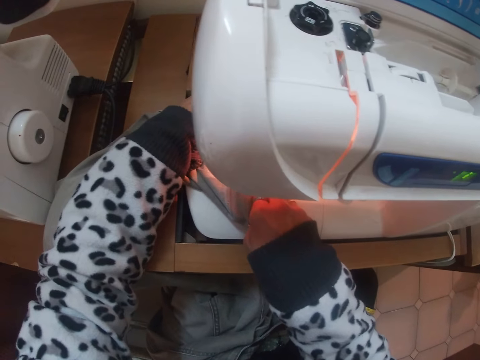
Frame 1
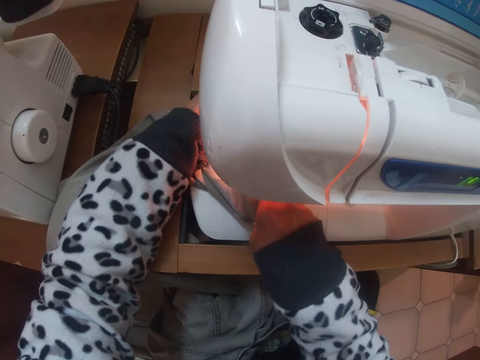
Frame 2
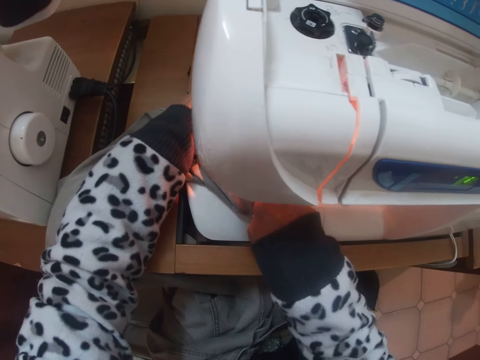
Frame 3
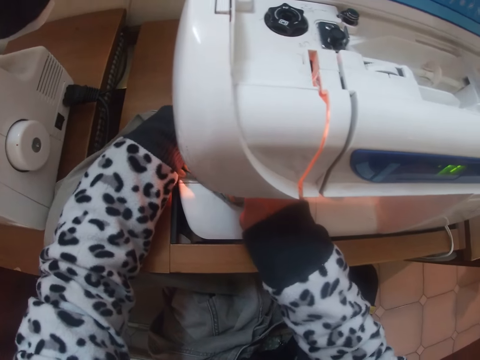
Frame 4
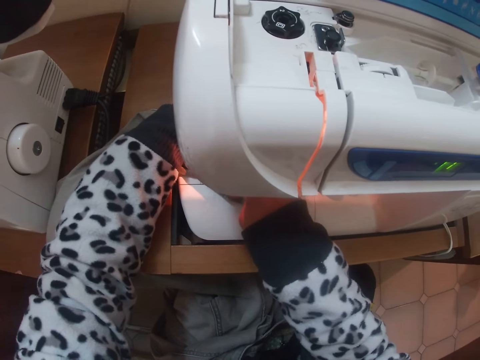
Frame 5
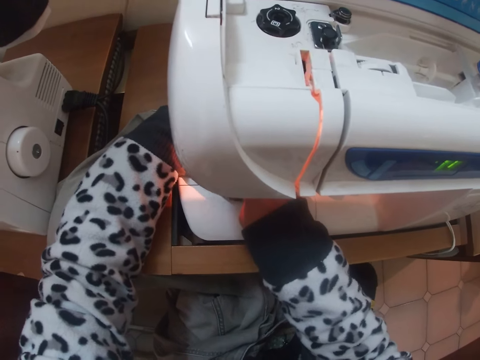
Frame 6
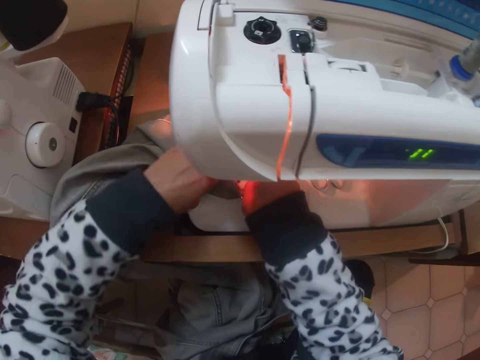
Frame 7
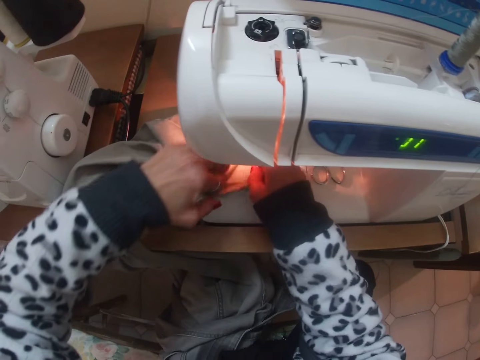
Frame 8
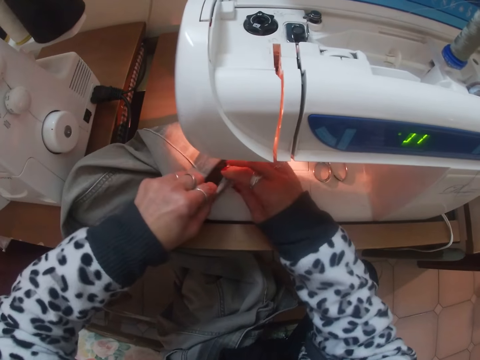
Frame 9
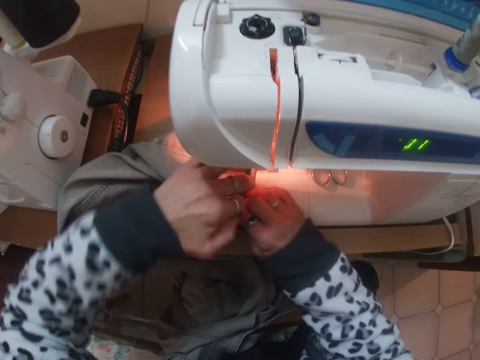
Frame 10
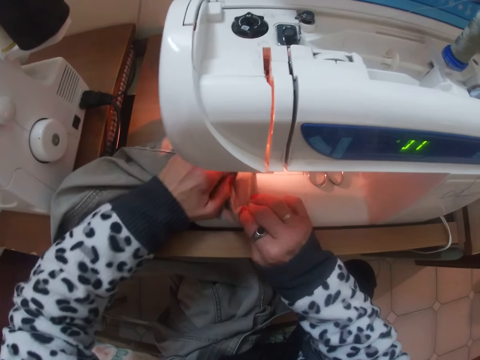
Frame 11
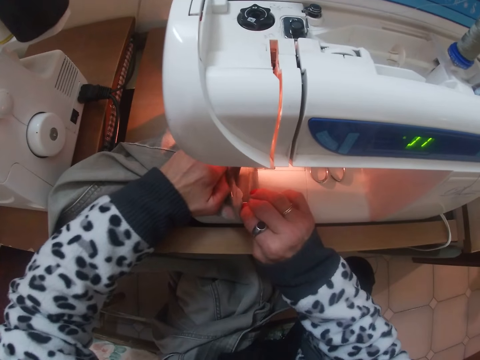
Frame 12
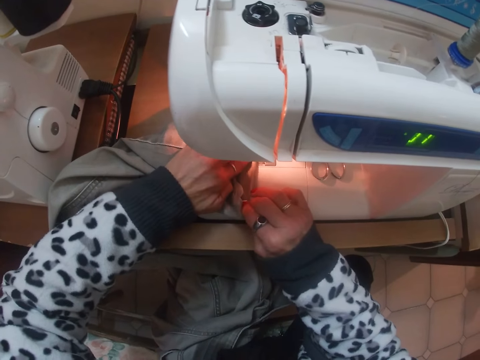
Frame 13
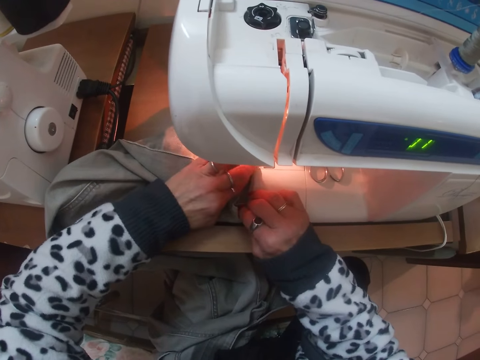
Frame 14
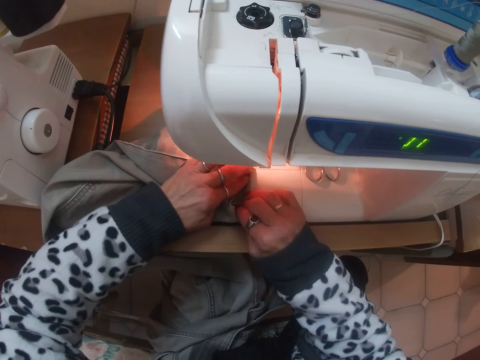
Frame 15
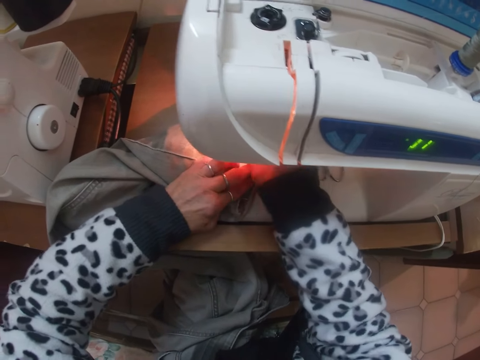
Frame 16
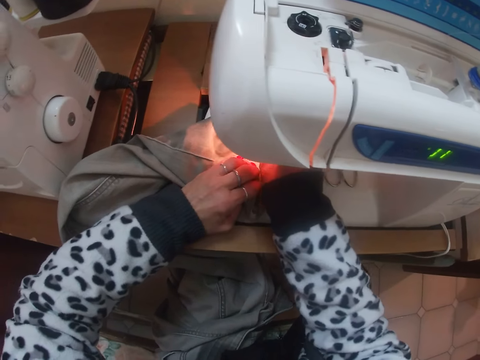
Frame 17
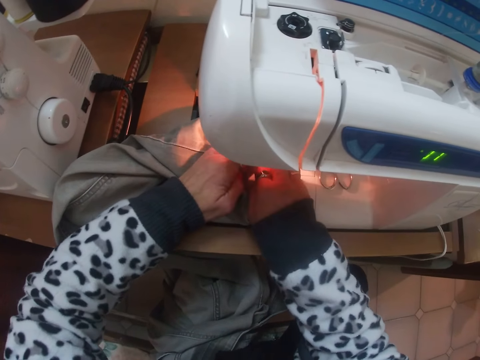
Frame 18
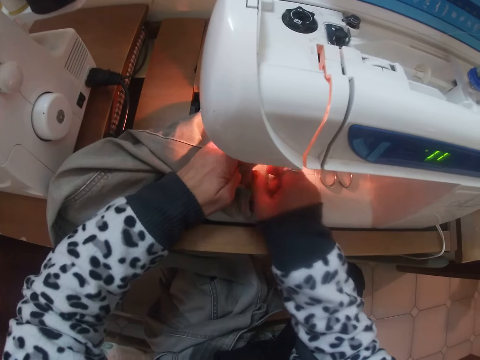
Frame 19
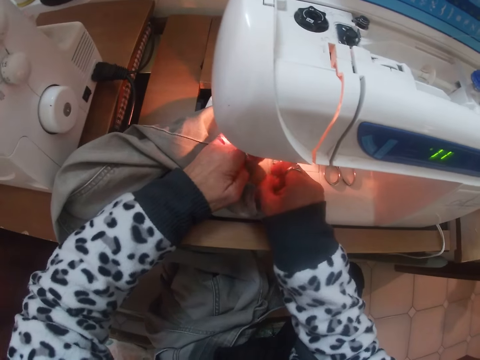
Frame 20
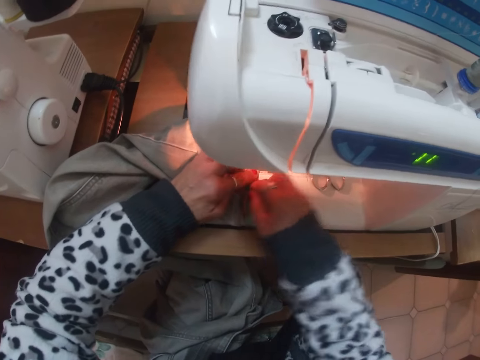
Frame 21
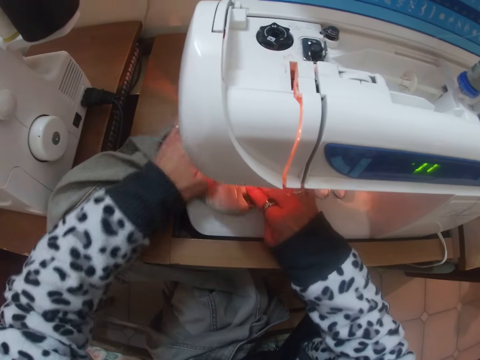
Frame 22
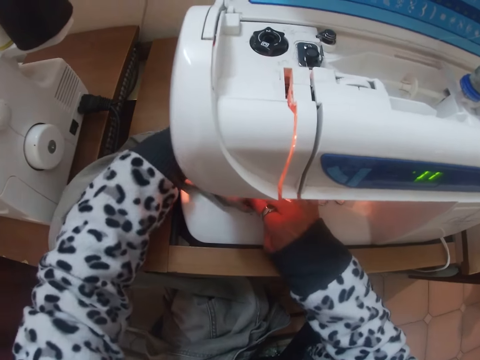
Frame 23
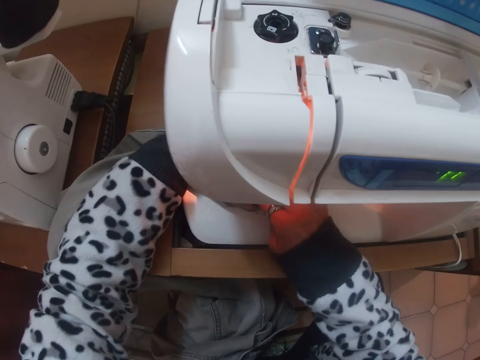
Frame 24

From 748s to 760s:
The camera wearer sews a trouser on the sewing machine. They fold the trouser.

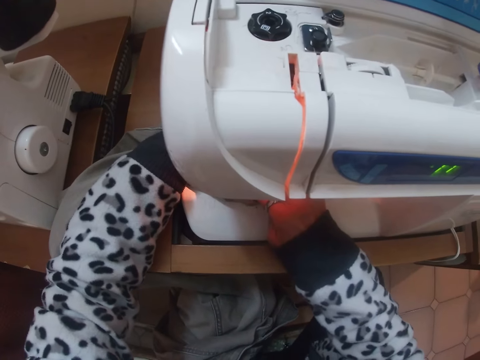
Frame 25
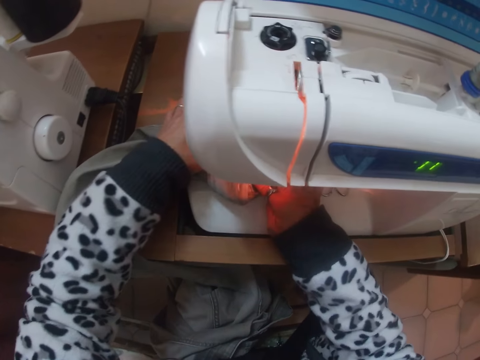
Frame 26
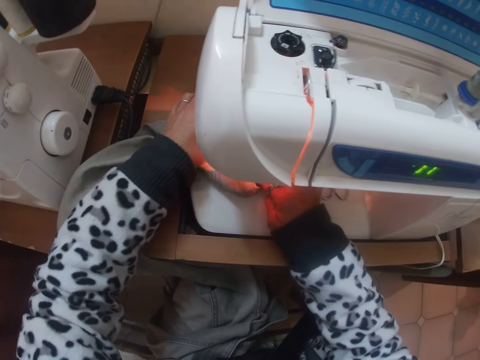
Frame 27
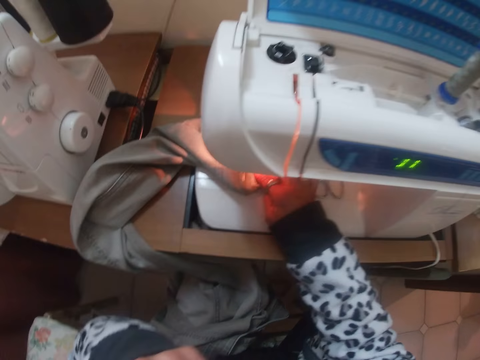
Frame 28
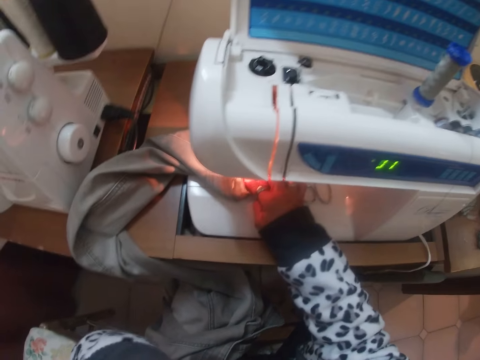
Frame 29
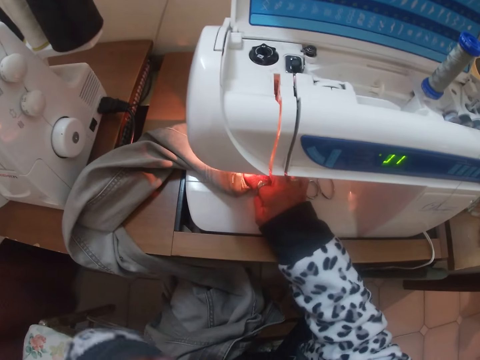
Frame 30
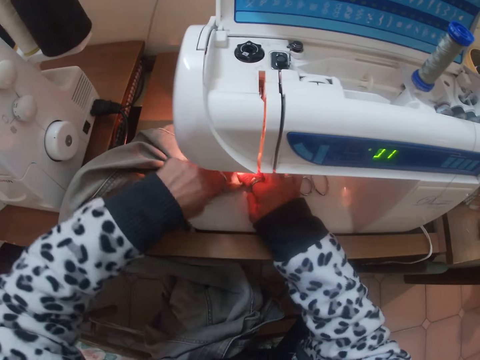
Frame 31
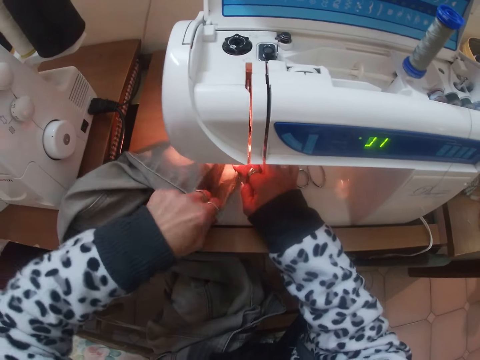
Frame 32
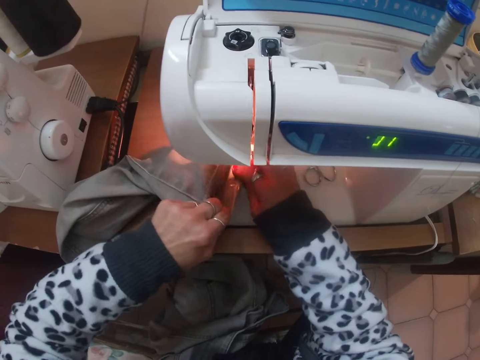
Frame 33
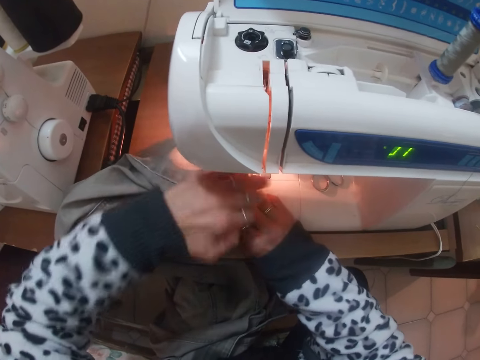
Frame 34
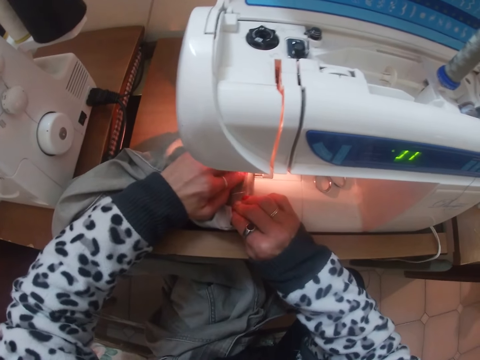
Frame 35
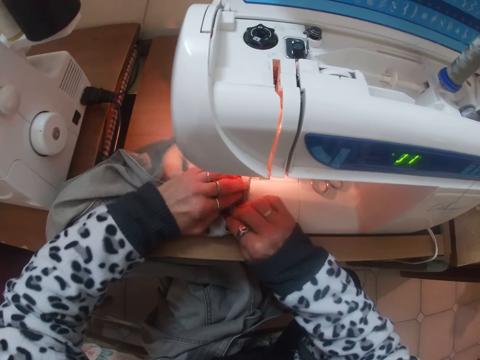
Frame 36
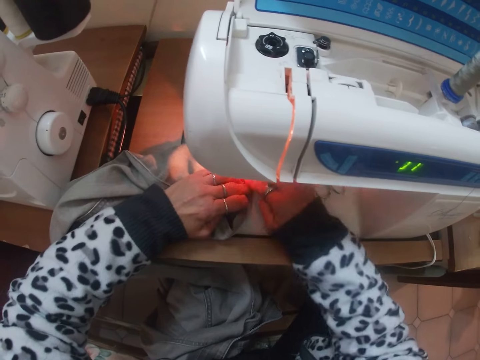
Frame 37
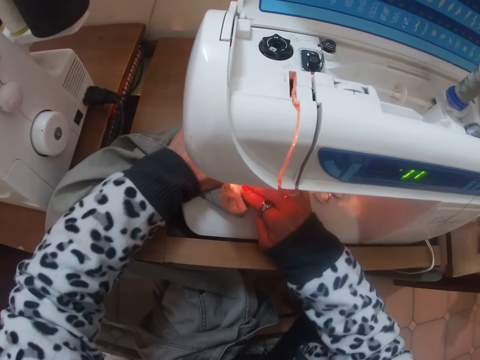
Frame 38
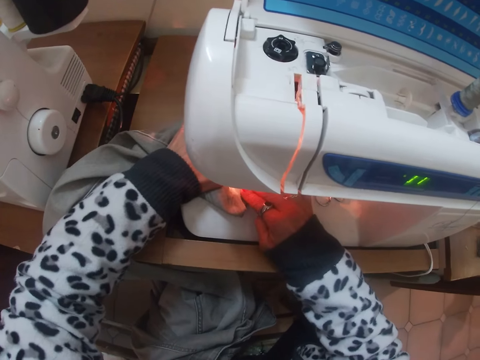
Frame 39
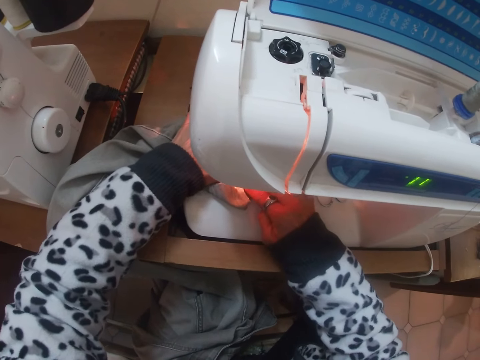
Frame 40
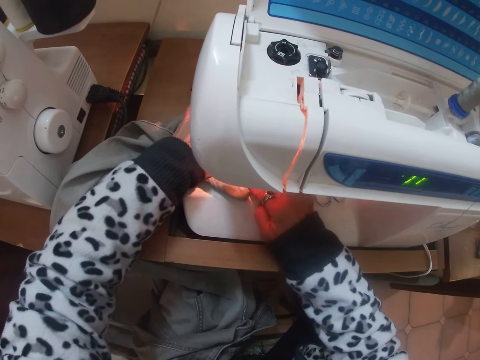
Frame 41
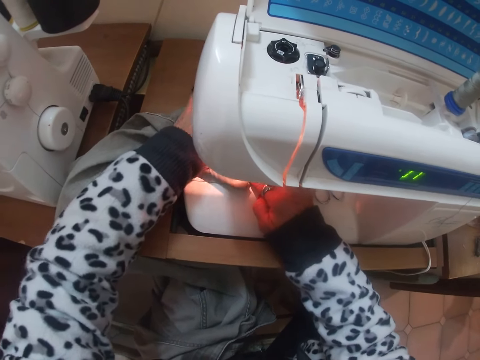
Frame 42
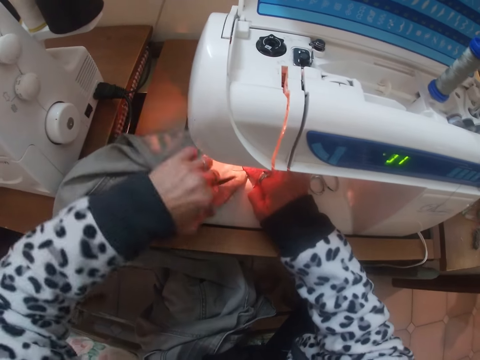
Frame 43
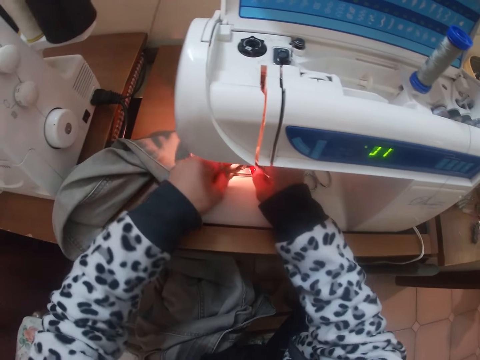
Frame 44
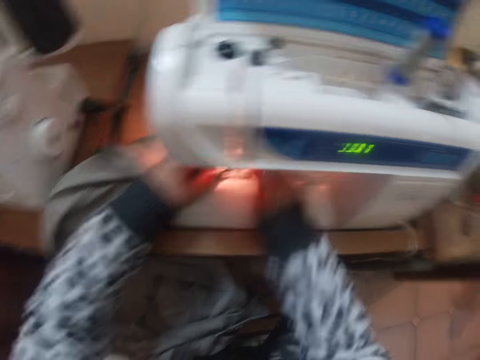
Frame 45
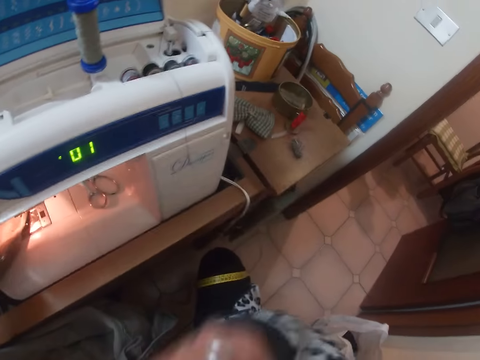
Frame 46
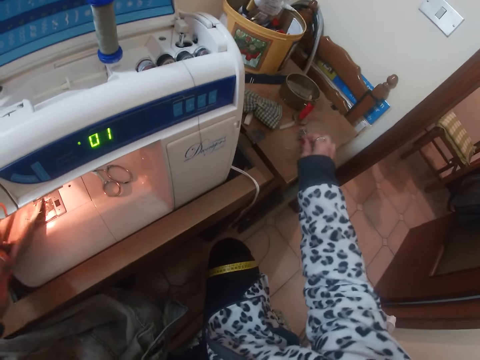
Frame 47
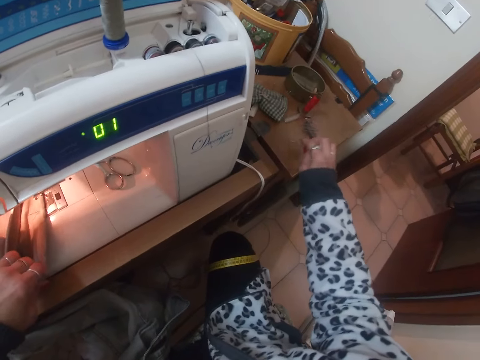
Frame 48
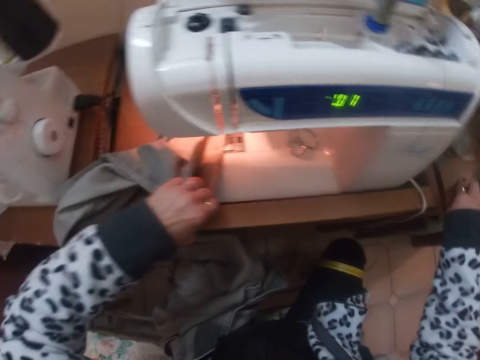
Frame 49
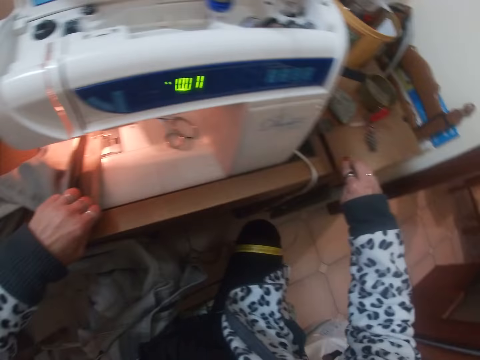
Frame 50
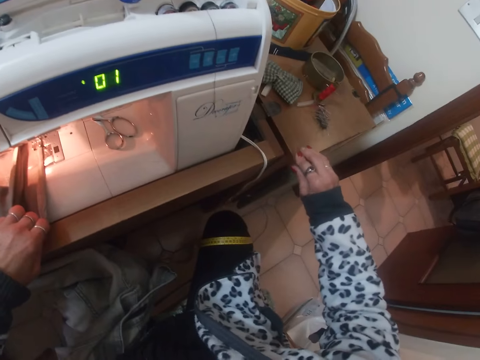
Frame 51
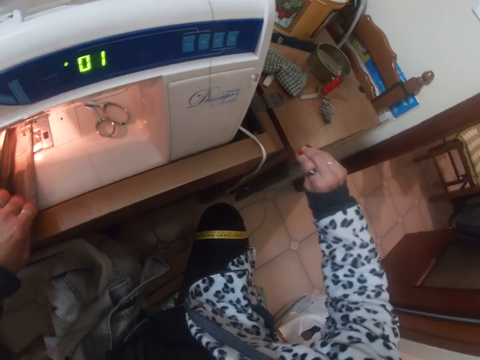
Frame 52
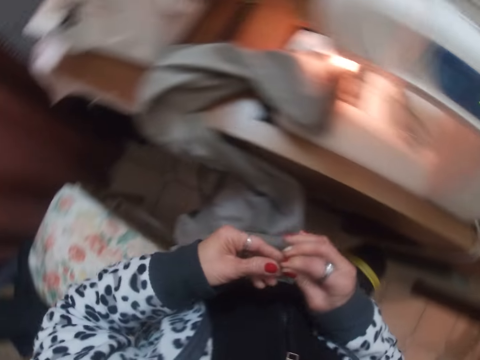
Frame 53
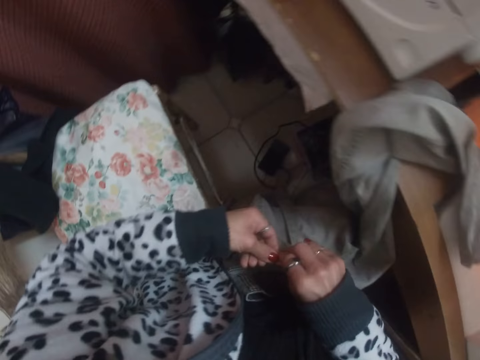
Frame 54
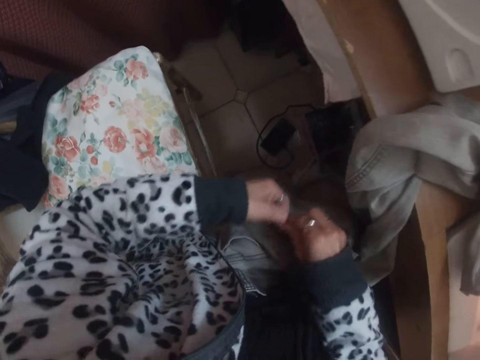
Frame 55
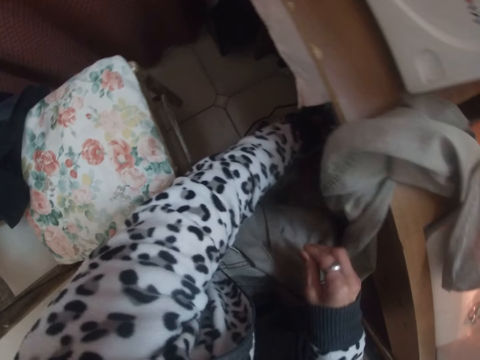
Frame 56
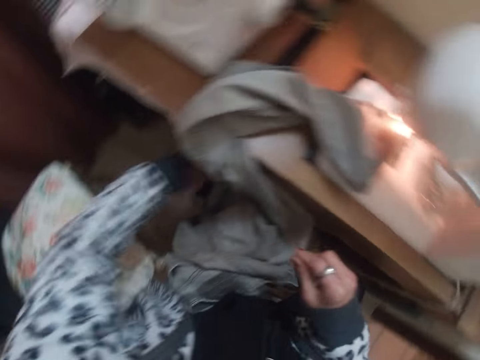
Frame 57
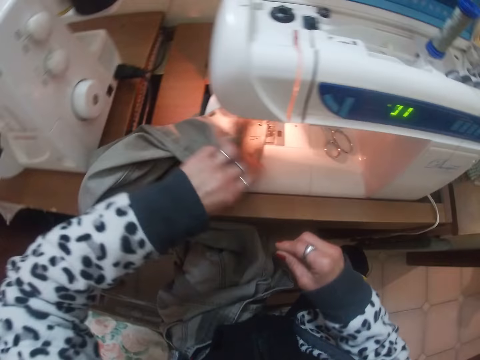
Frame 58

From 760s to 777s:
The camera wearer sews a trouser on the sewing machine. She touches her mouth with the left hand. She adjusts the trouser on the sewing machine. She sews the trouser on the sewing machine. She takes a pin from her mouth. She puts the pin from the jeans on the table. She picks up the pin on the table. She passes the pin from the right to the left hand. She puts the pin under the sewing machine table. She throws the pin inside the waste bin.
